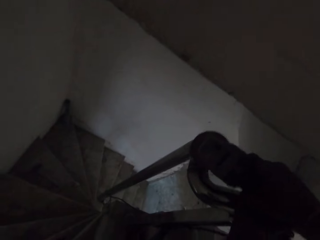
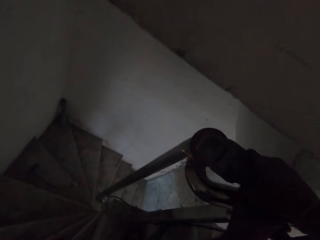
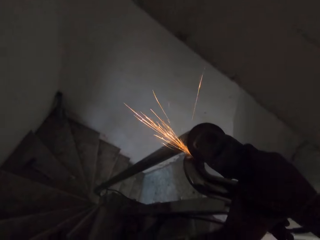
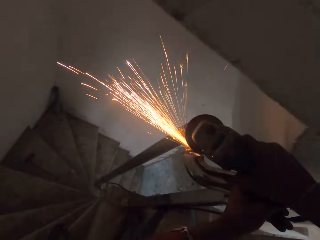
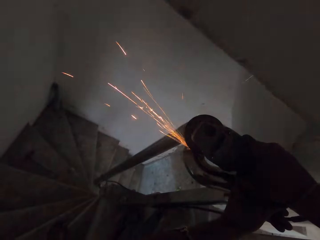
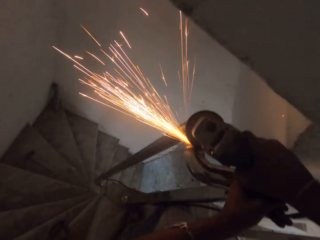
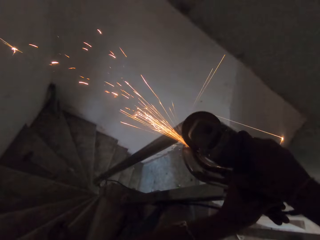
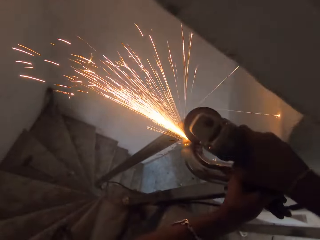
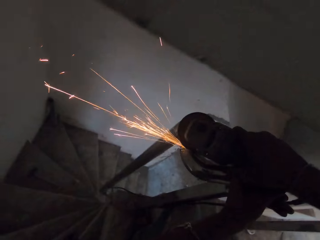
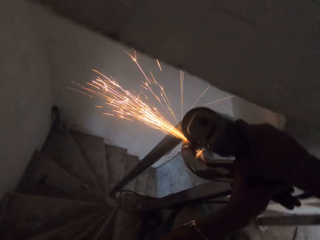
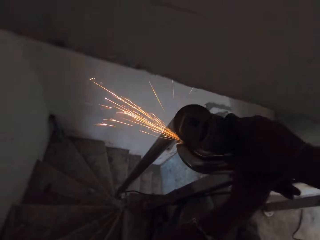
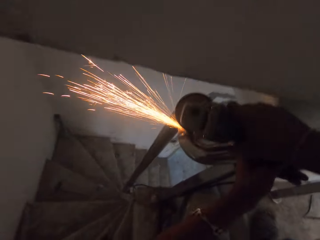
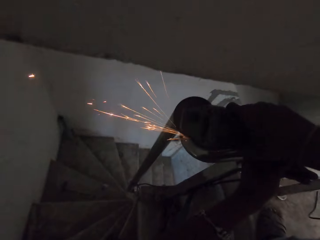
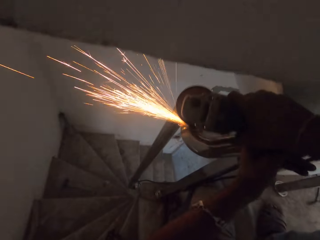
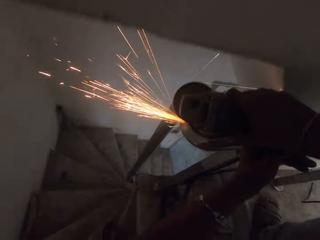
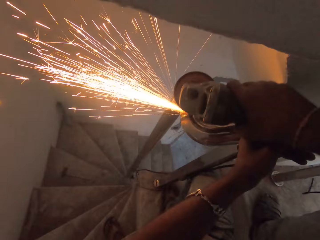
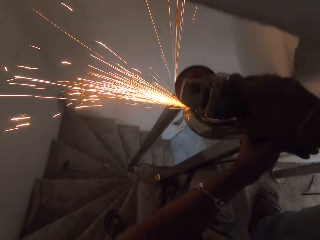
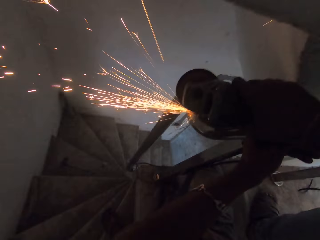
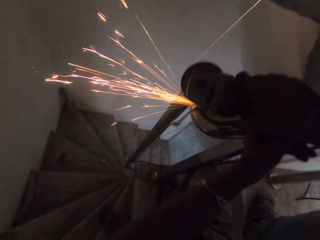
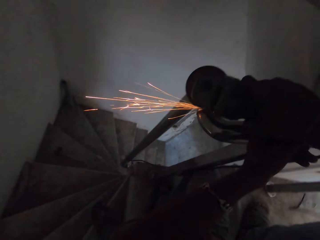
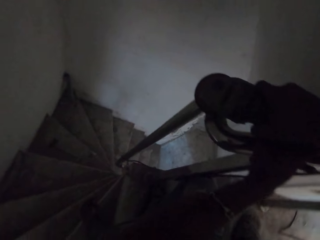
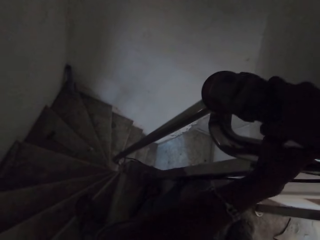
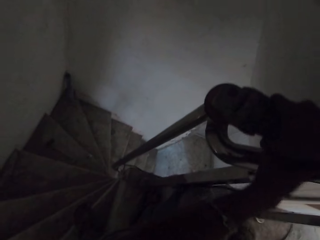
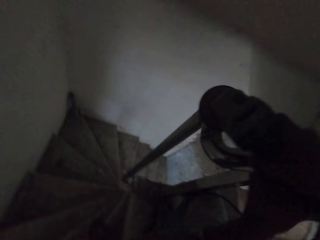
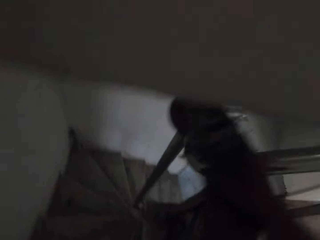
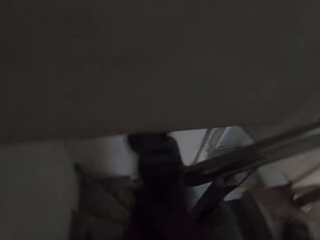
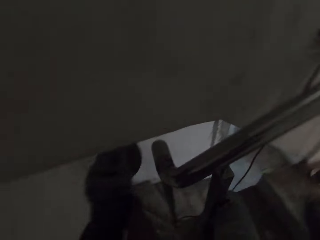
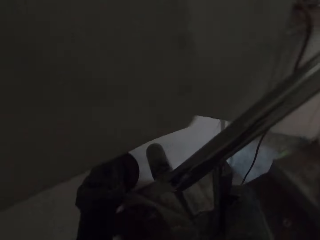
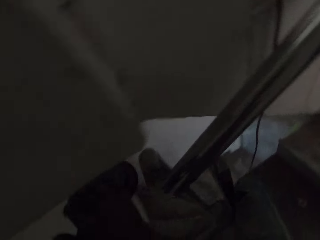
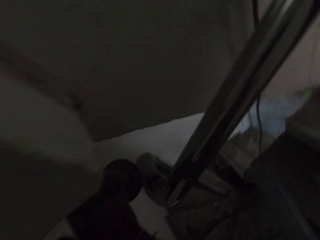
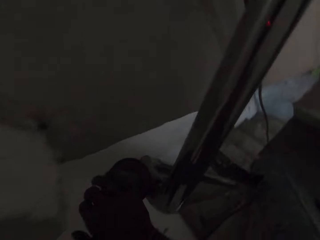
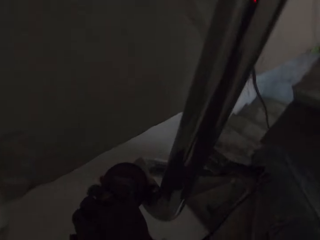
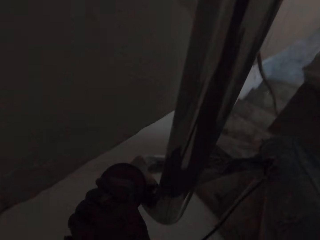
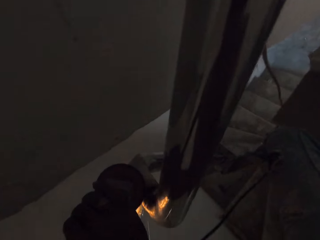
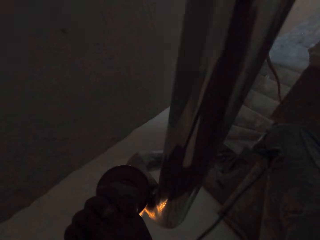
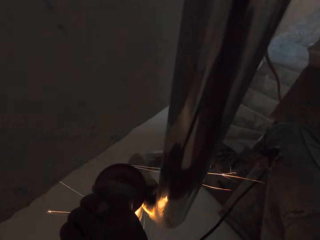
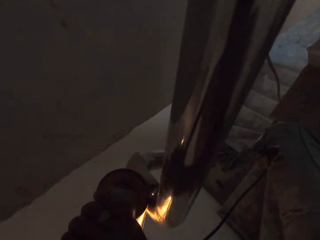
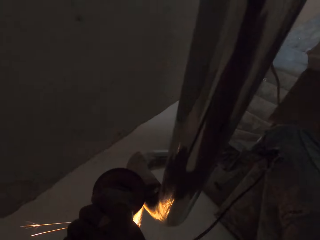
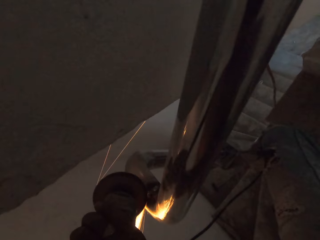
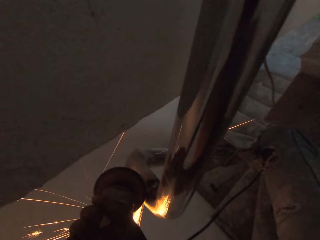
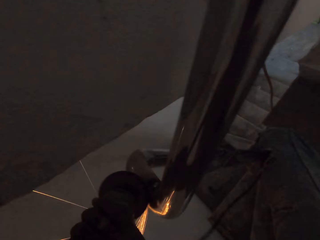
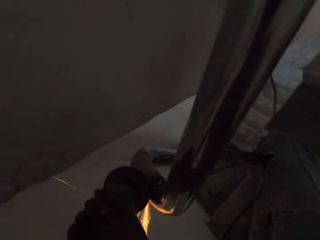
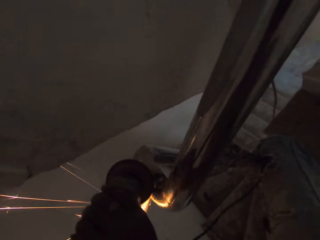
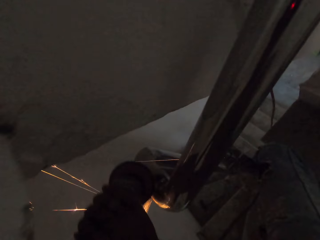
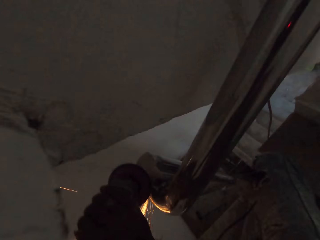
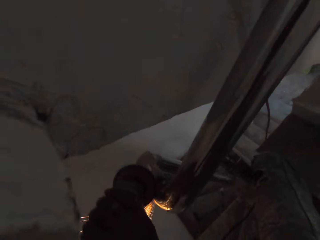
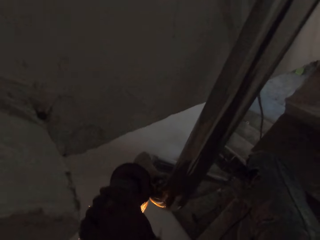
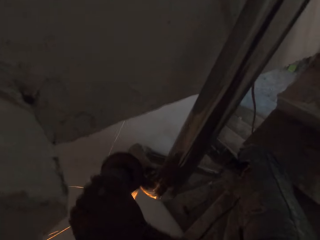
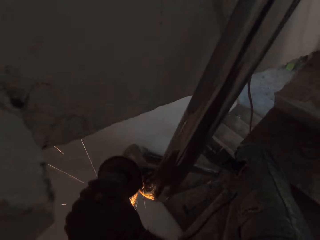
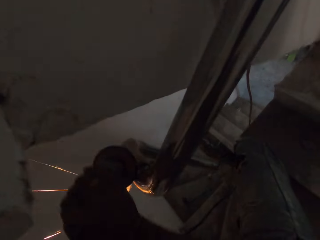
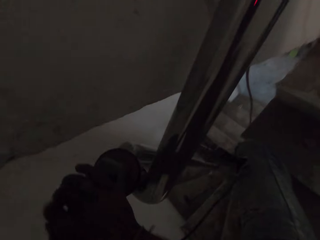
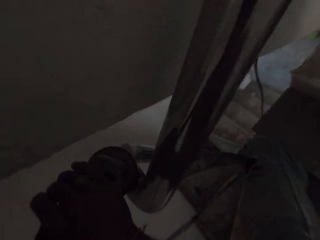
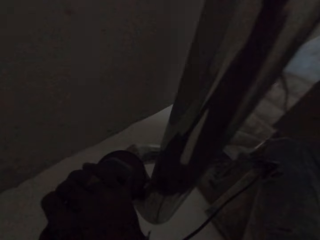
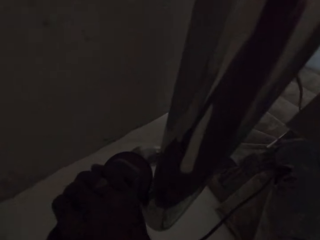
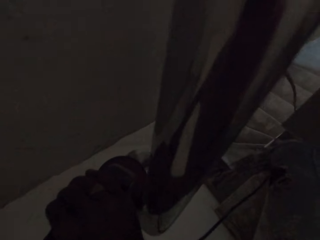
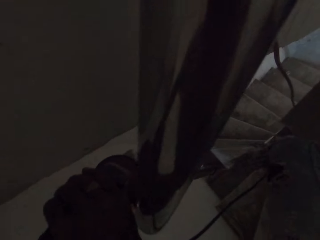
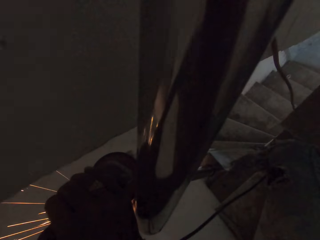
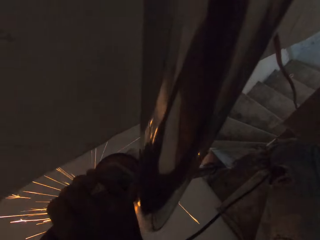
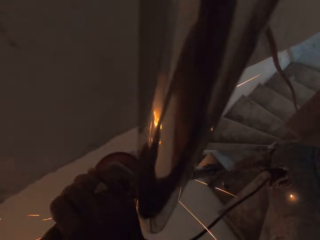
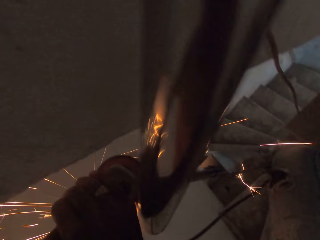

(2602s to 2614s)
The camera wearer smoothens the stair railing or metal with the angle grinder in his hand. He moves the grinder to the other side. He grinds the metal with the grinder.

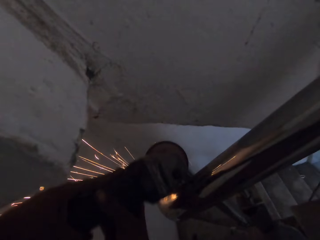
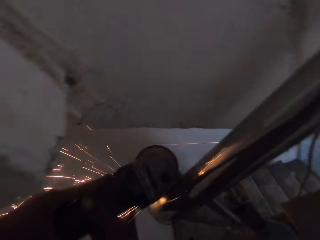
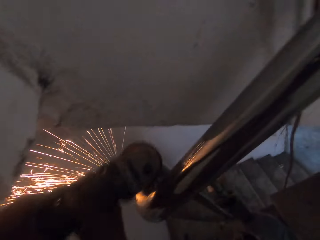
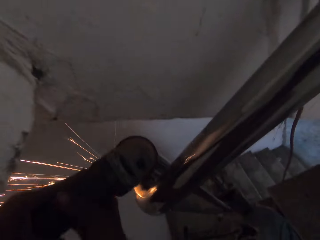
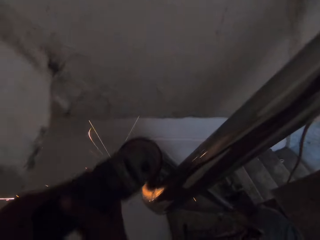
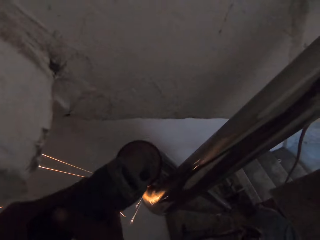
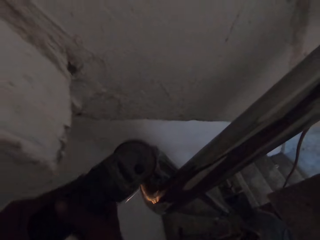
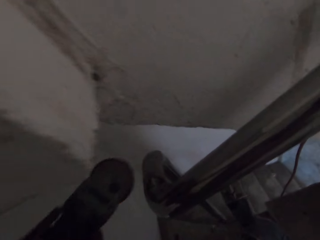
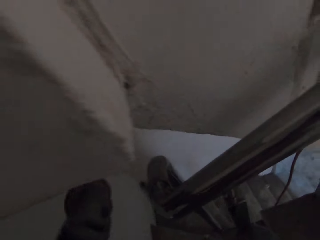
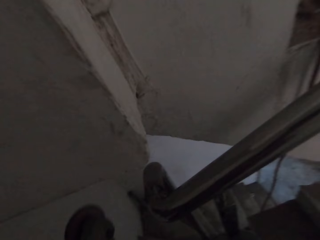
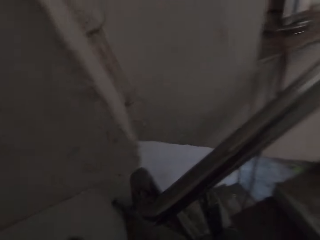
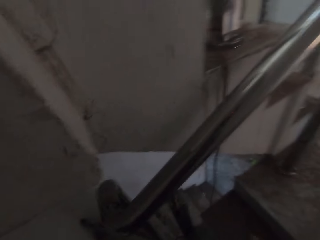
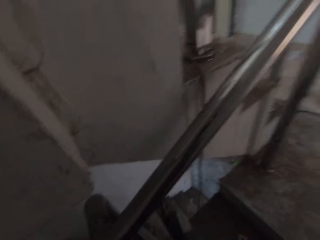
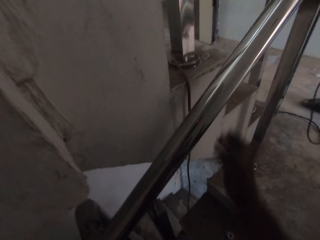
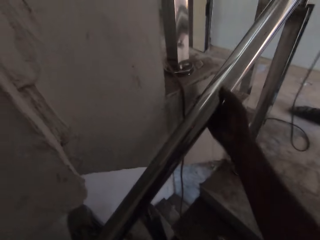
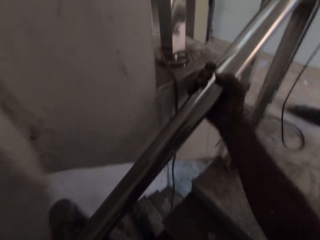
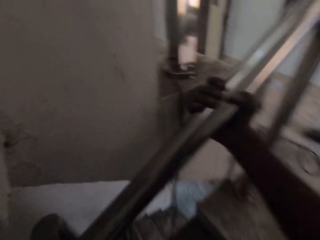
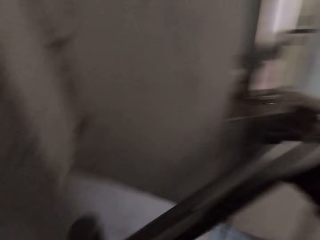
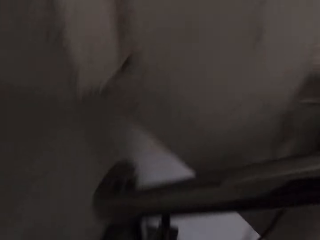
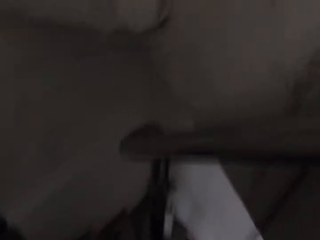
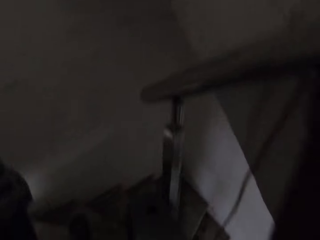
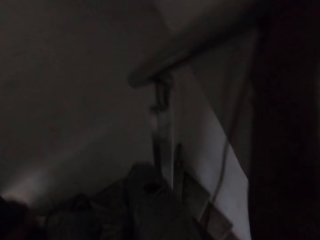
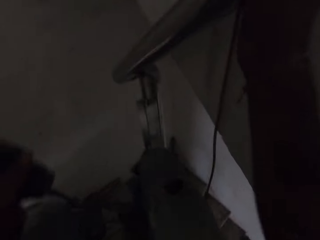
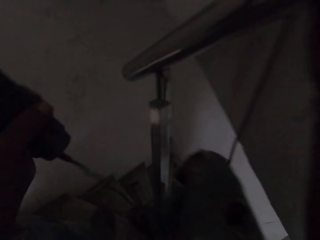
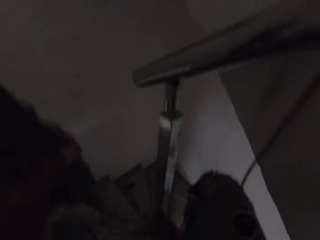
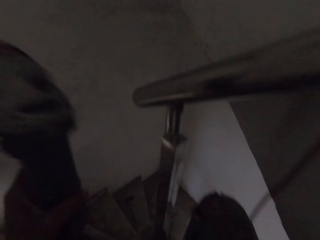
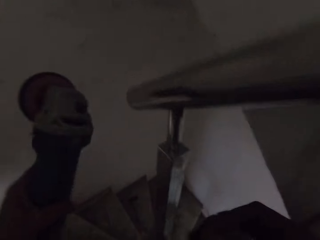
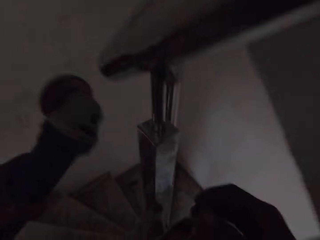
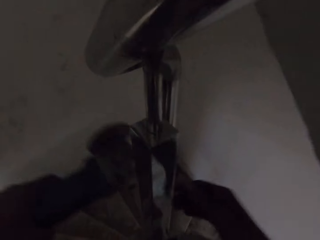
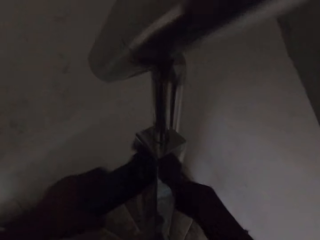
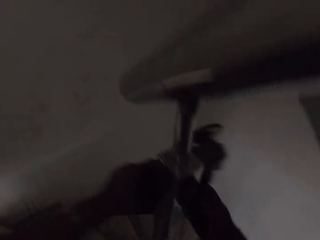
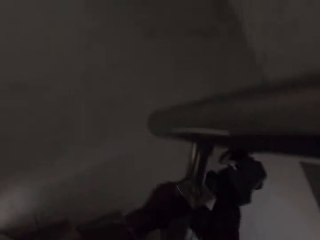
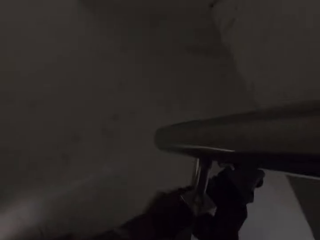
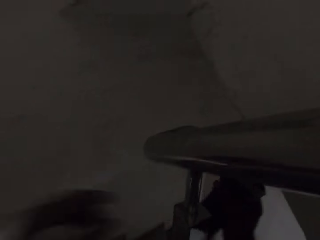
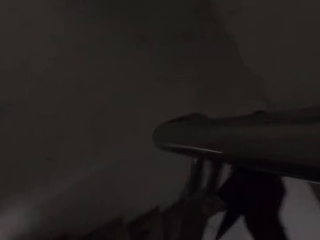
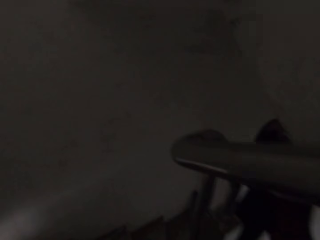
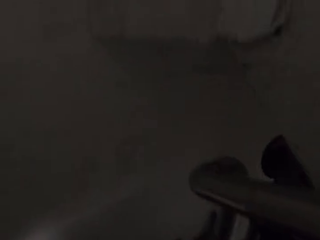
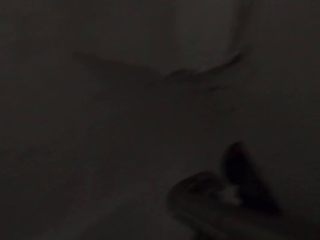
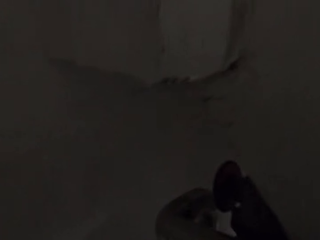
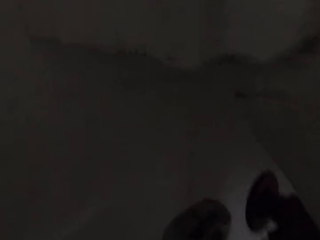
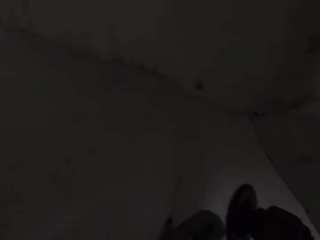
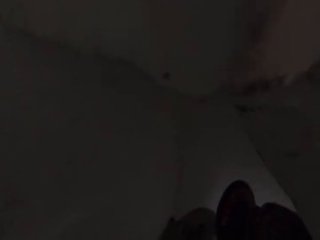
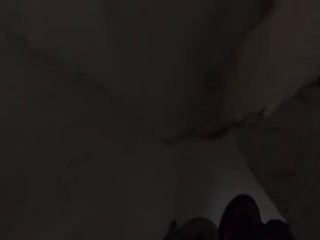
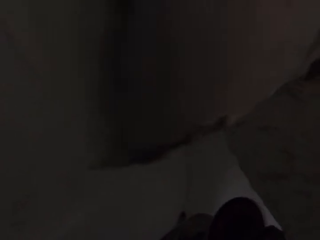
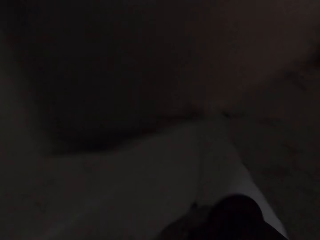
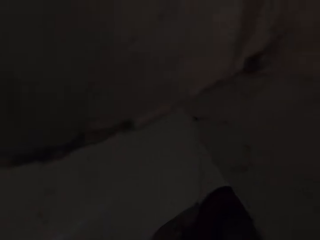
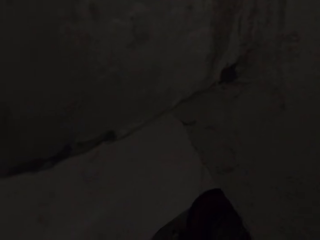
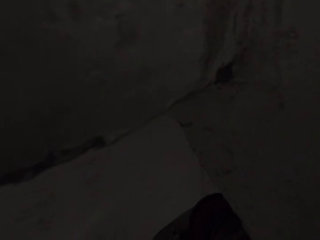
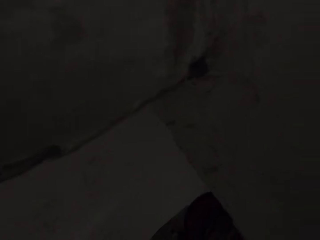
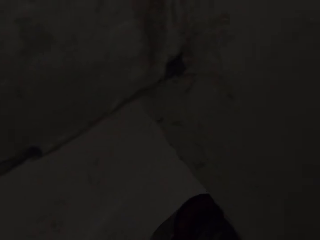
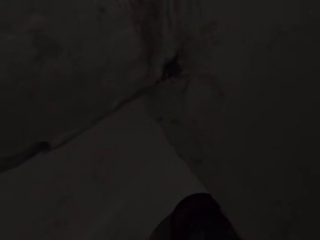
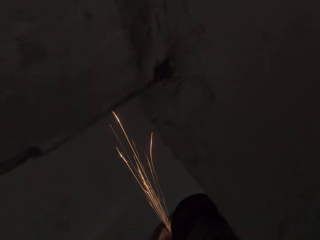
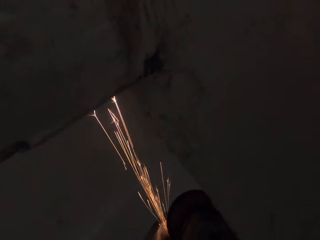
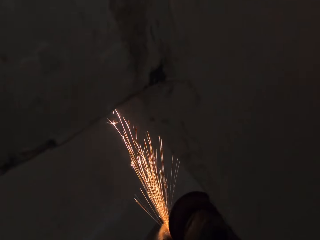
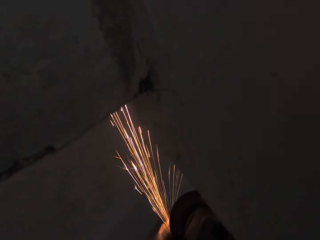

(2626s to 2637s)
The camera wearer stops grinding a metal with a grinder. He holds the metal with a hand. He touches the railing with his right hand. He passes the angle grinder with his hands through the stair railing to the other hand.
